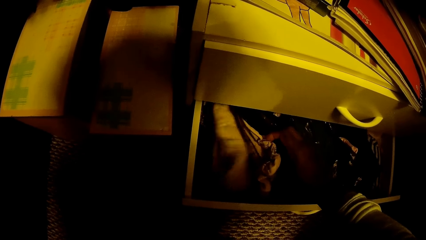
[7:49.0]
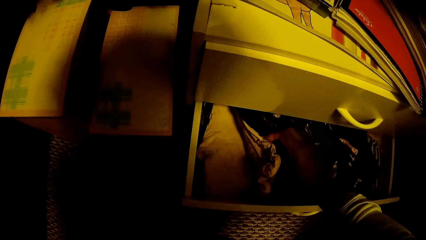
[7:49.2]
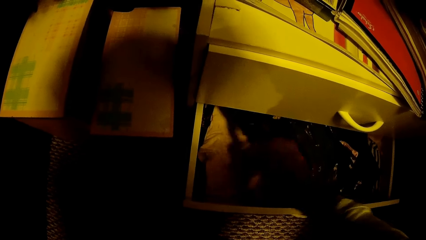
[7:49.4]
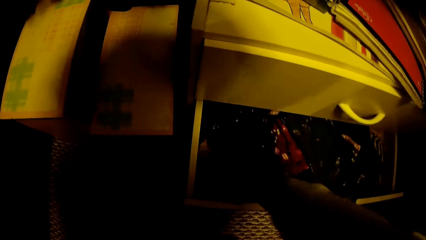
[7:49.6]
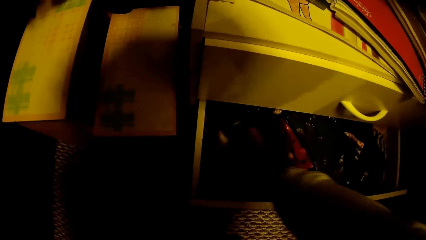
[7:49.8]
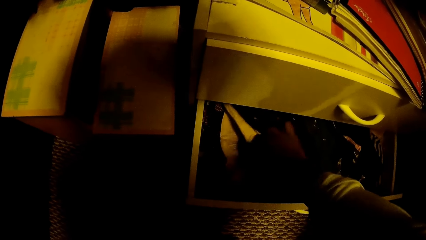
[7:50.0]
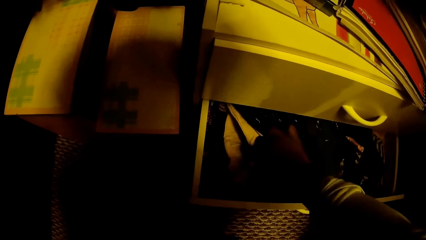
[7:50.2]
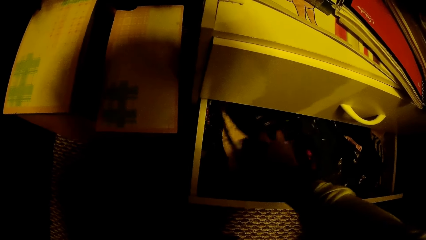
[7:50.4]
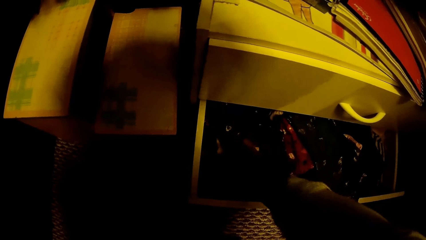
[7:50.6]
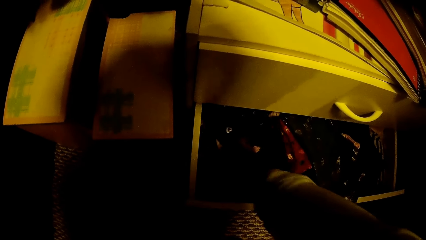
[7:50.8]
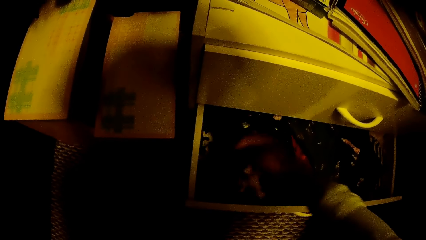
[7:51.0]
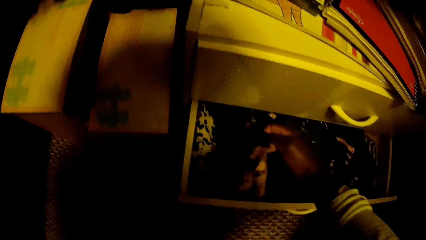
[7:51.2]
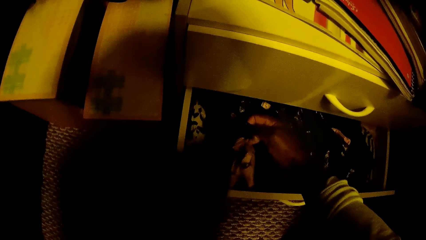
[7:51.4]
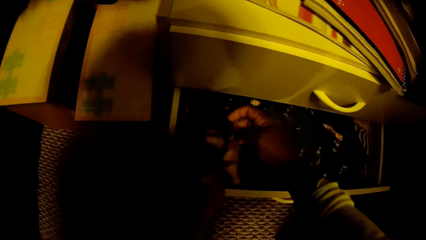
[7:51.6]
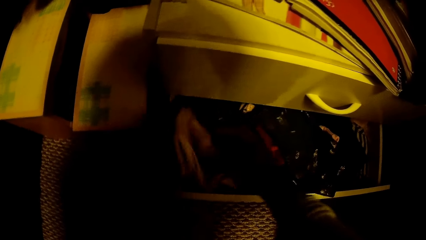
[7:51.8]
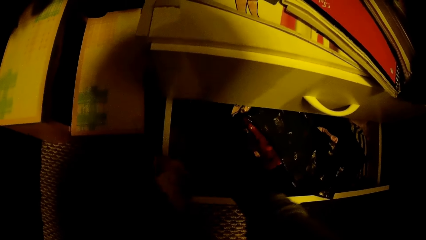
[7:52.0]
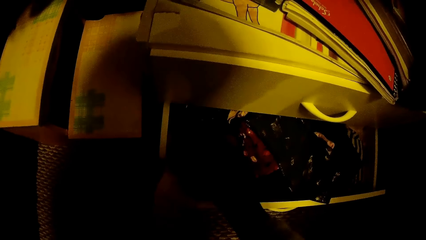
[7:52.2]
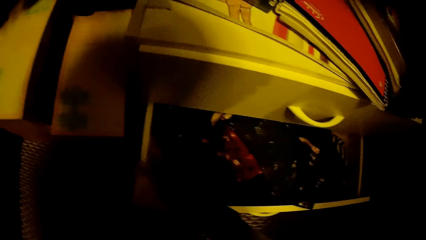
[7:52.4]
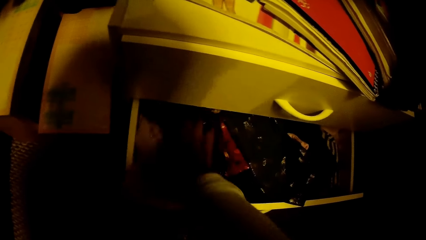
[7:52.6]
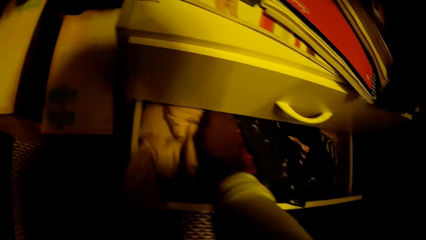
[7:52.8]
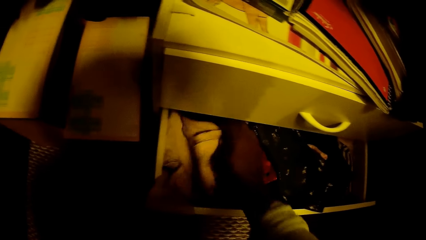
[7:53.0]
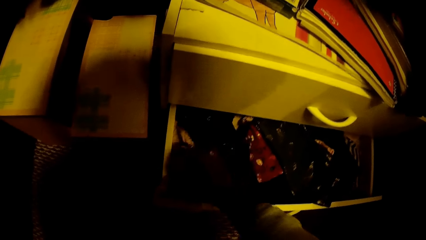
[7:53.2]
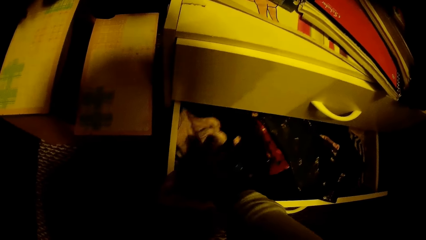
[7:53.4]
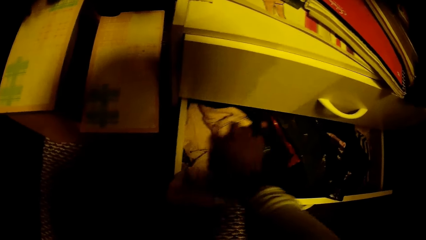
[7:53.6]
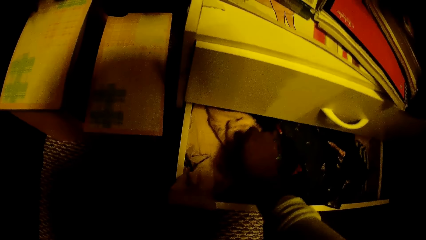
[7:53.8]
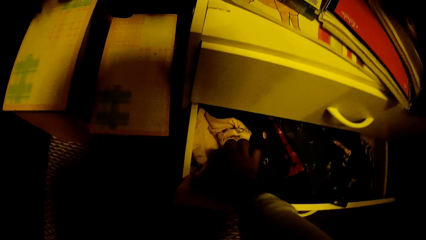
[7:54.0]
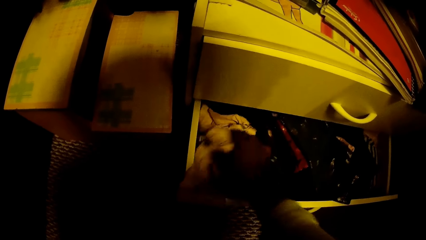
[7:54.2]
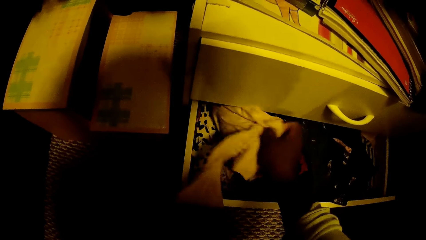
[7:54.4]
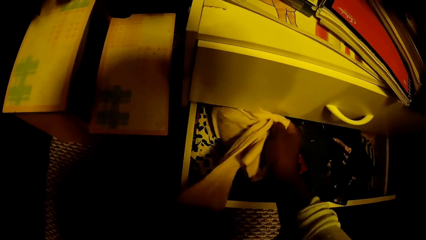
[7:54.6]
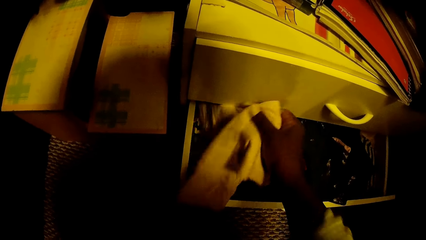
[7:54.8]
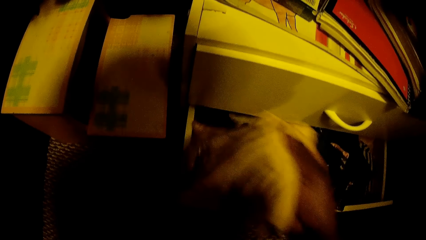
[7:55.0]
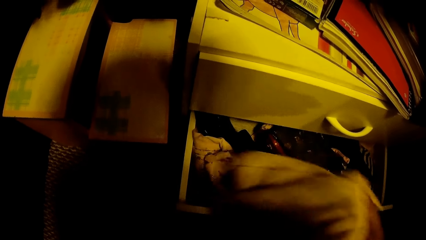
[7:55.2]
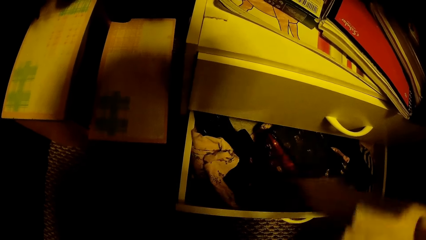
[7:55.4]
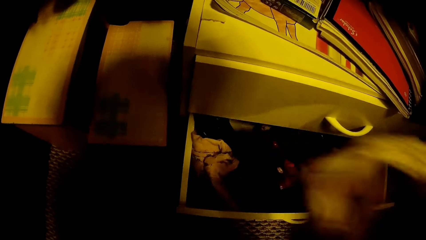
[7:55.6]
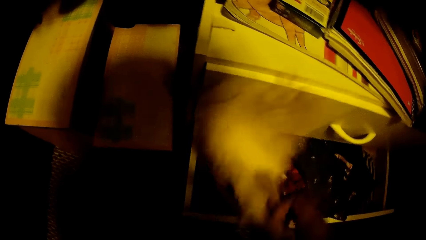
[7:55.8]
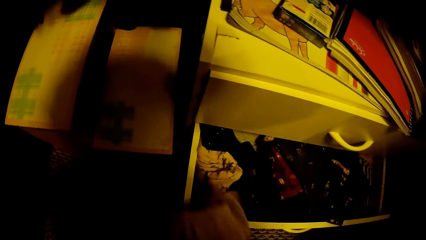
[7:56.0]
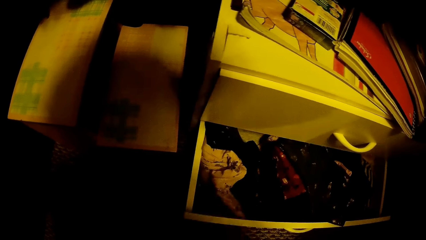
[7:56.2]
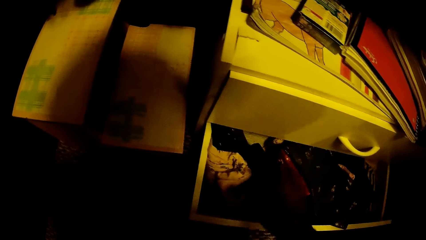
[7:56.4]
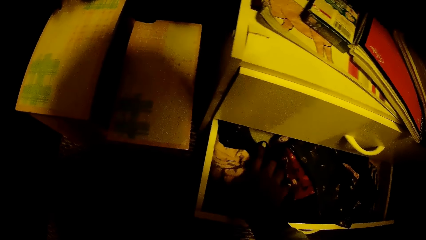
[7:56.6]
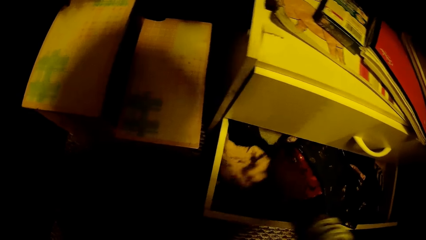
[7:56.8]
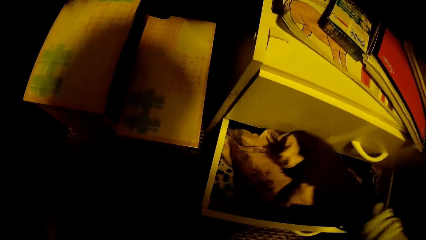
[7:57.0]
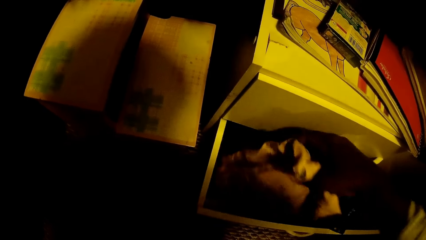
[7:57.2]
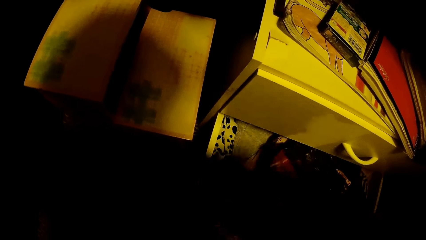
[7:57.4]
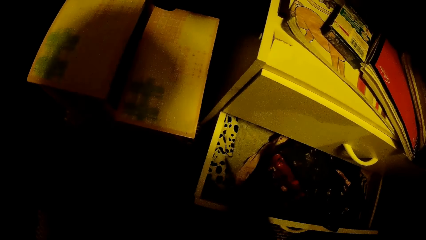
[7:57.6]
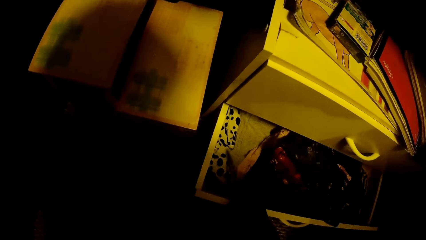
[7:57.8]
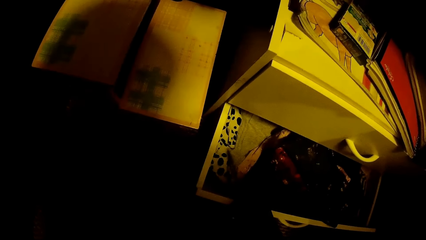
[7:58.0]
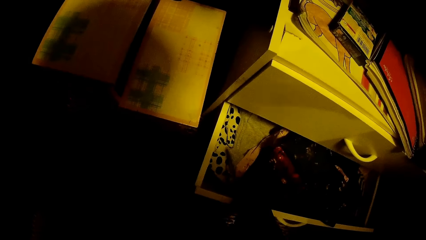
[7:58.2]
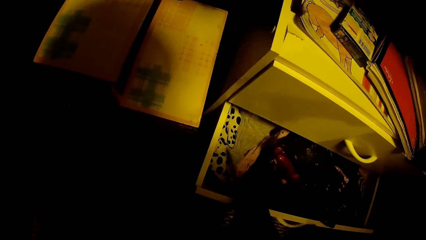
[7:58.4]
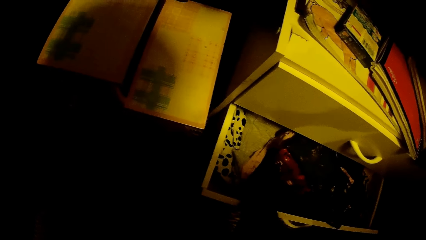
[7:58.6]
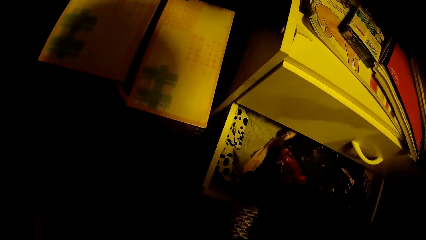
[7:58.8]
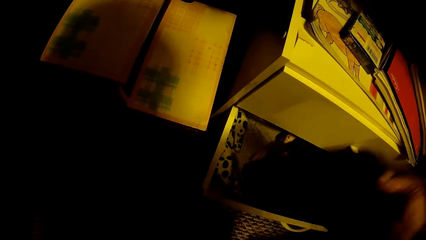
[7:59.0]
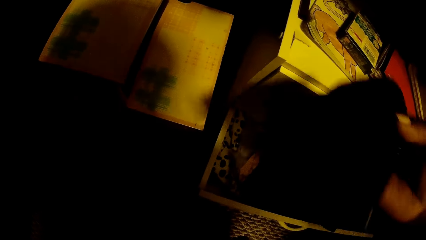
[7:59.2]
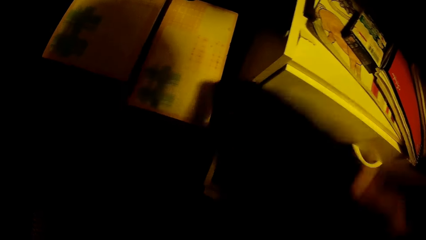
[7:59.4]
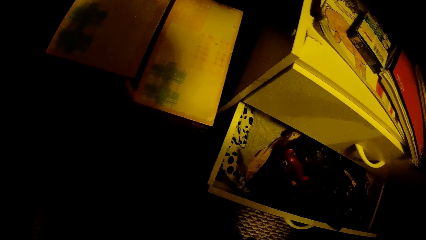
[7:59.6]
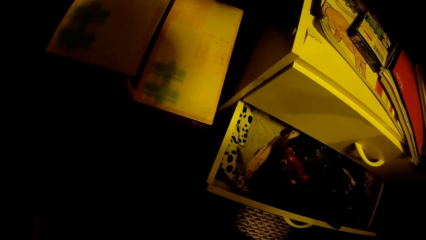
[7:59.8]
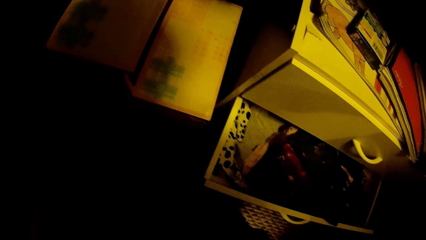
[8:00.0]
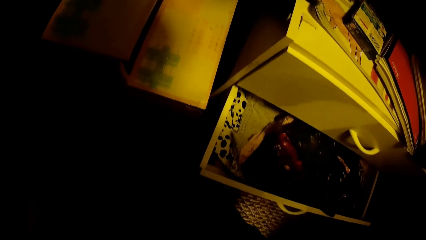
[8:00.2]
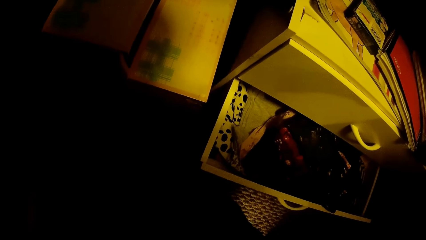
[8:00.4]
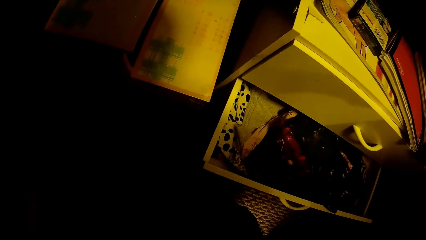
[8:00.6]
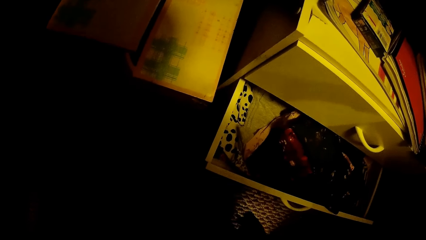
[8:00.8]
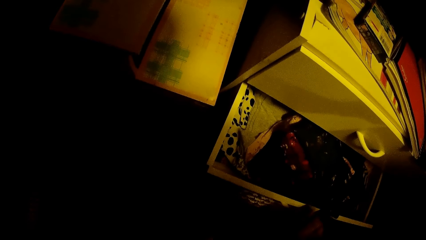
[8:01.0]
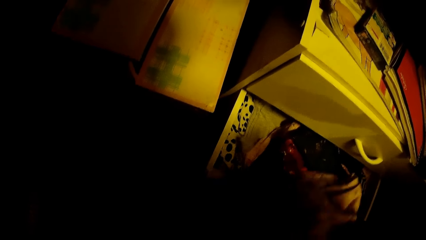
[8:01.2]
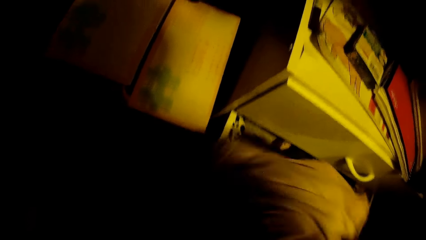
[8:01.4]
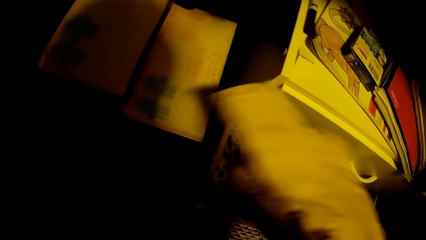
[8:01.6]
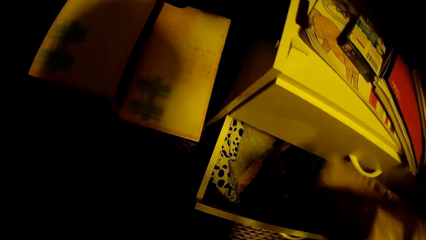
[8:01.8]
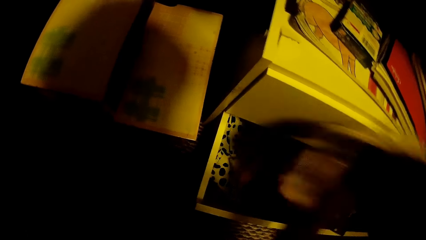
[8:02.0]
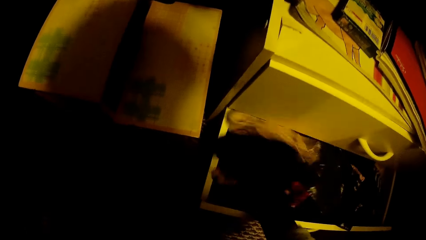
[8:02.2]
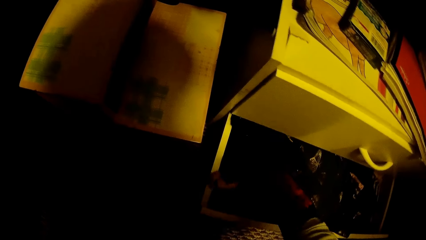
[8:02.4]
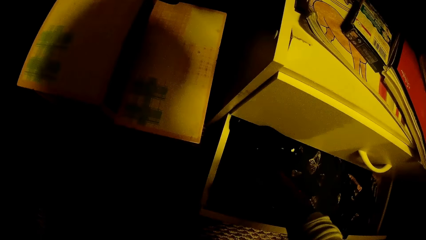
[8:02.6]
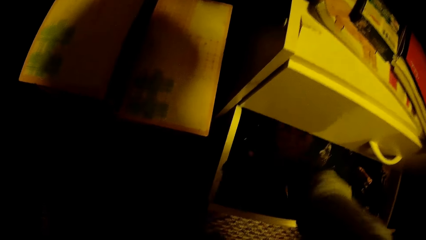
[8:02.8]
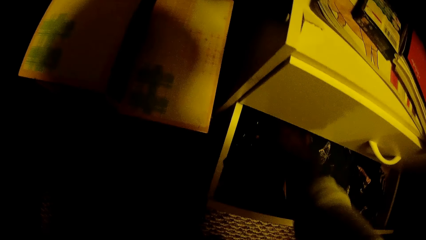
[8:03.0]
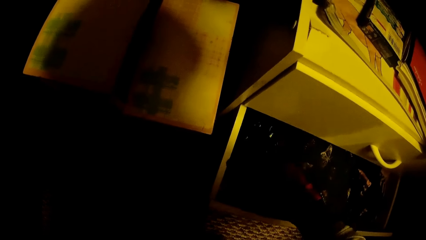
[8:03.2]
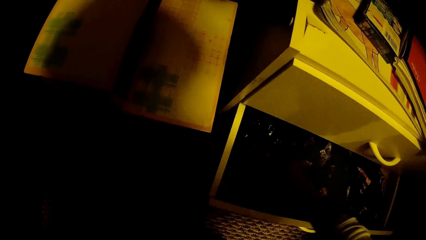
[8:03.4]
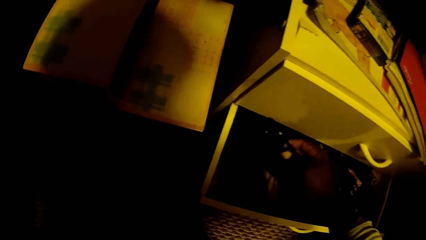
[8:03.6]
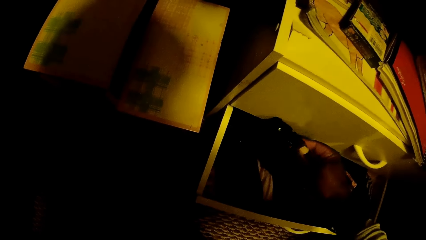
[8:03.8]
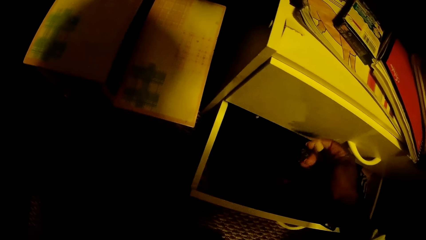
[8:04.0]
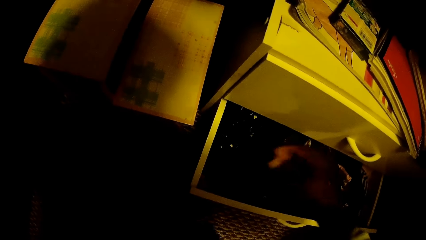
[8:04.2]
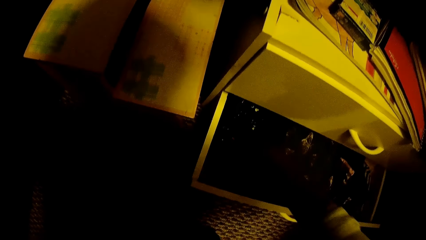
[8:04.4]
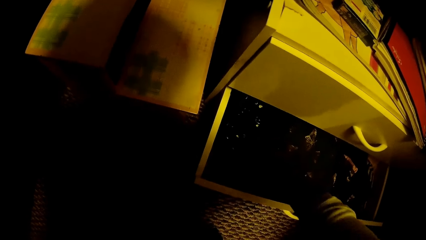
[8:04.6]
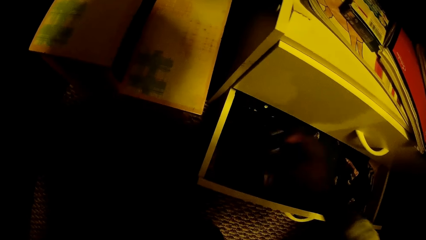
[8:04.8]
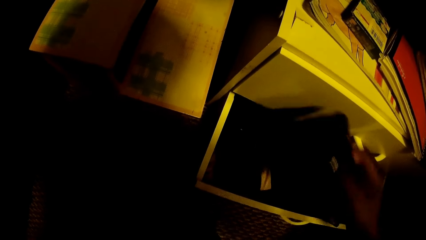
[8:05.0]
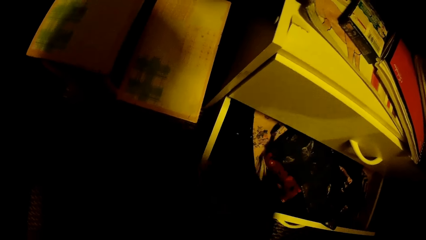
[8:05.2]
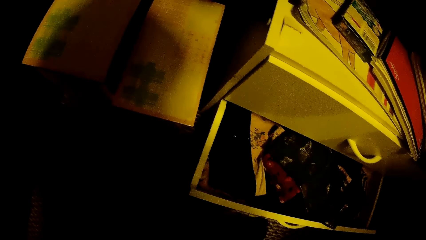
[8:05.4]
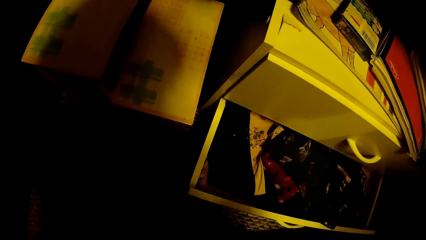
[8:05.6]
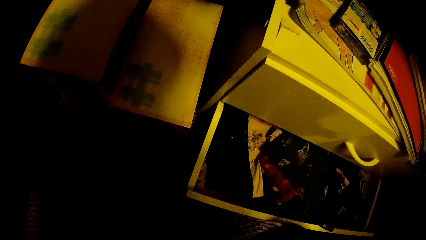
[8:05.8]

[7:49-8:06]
The camera wearer picks a cream cloth from the drawer with her right hand. She picks a patterned cloth from the drawer with her right hand. She picks a black cloth from the drawer with her right hand. She drops the cream cloth in the drawer with her right hand. She picks the black cloth from the drawer with her right hand.
